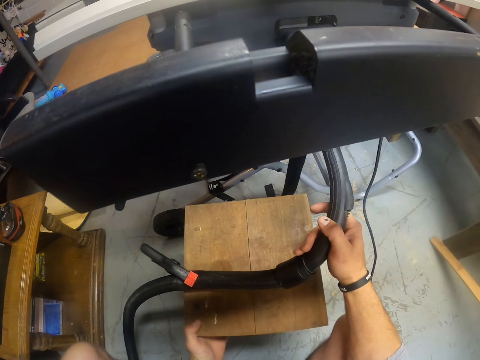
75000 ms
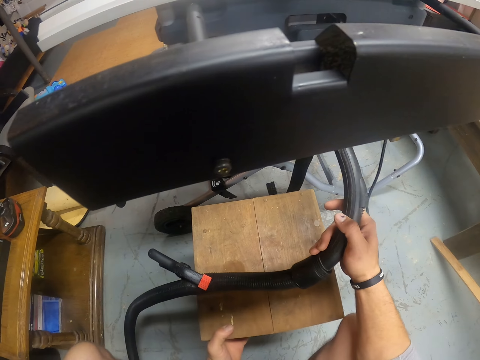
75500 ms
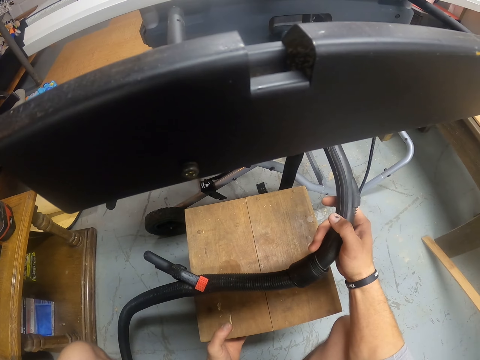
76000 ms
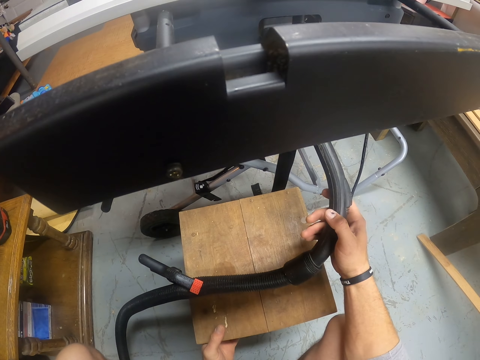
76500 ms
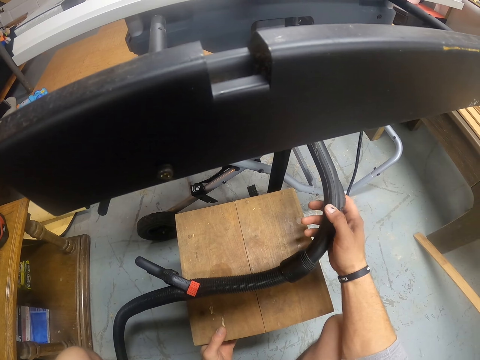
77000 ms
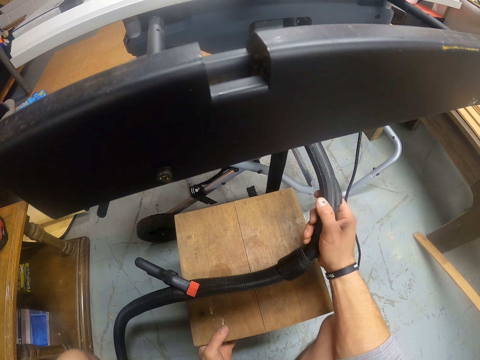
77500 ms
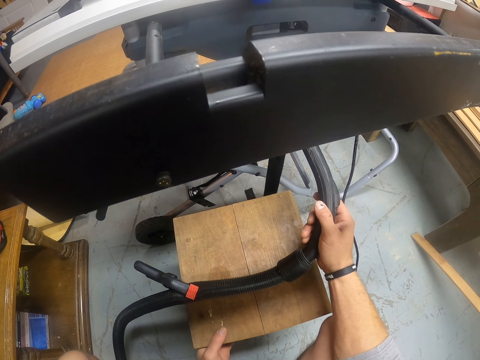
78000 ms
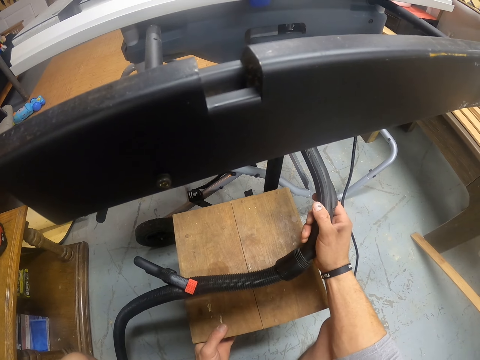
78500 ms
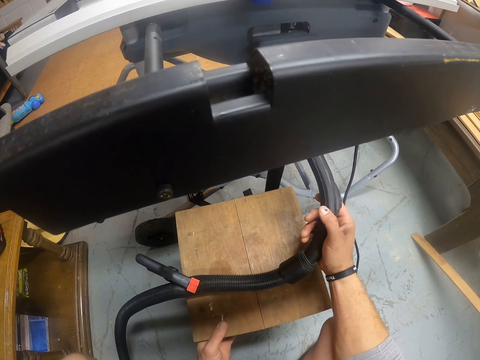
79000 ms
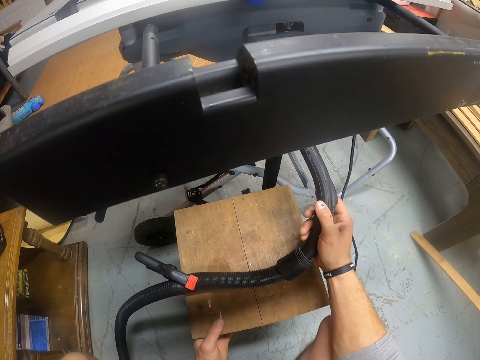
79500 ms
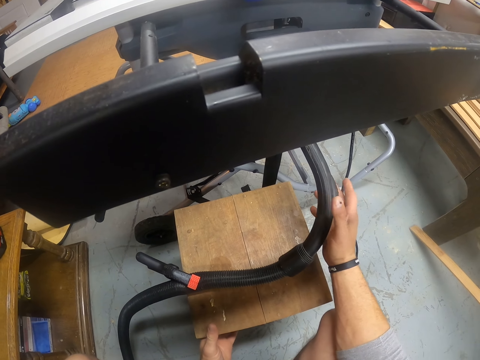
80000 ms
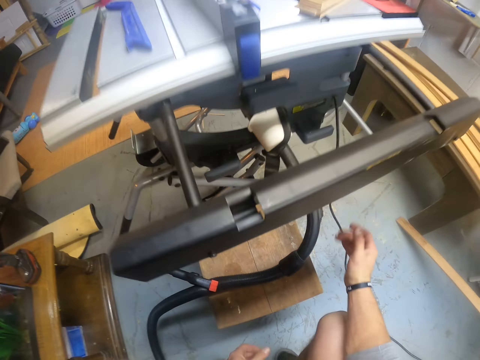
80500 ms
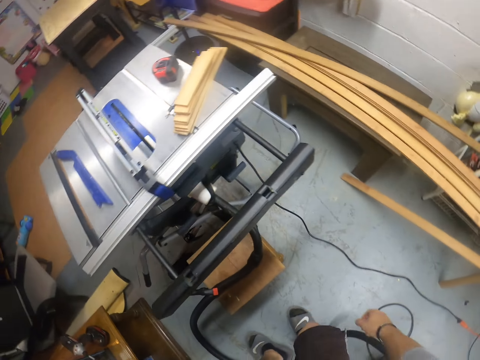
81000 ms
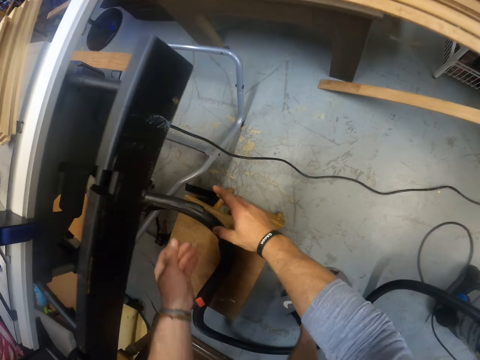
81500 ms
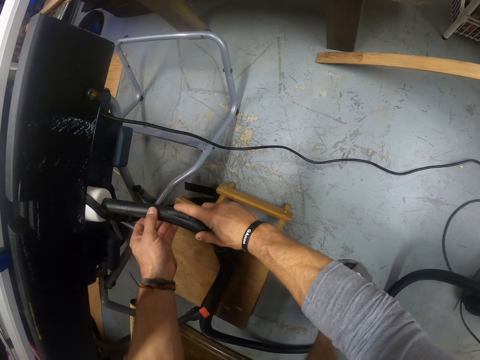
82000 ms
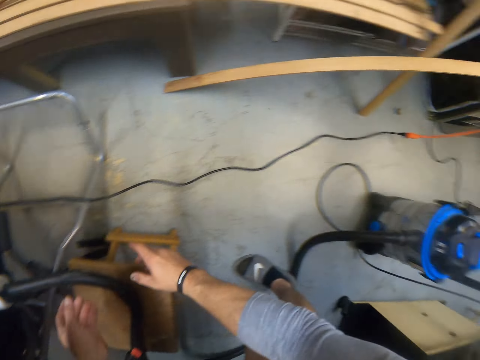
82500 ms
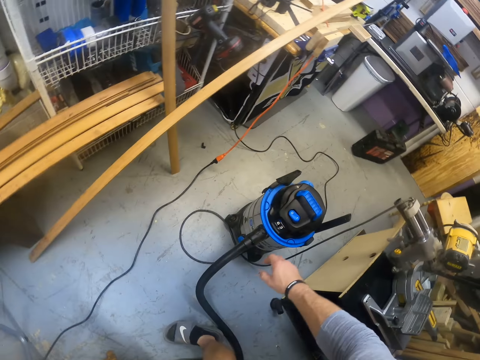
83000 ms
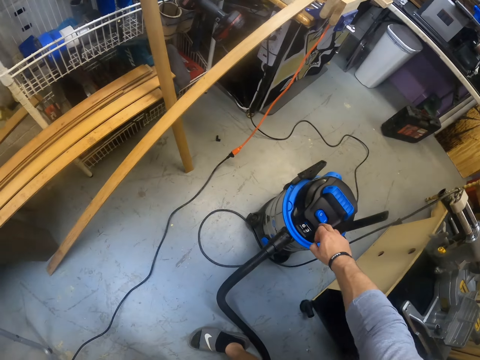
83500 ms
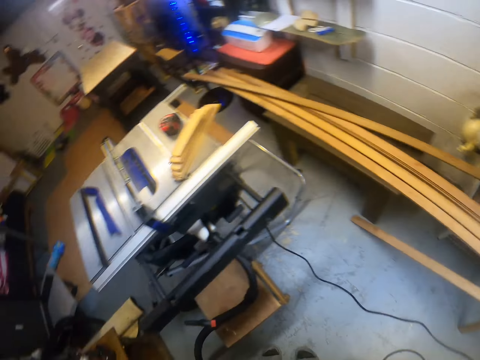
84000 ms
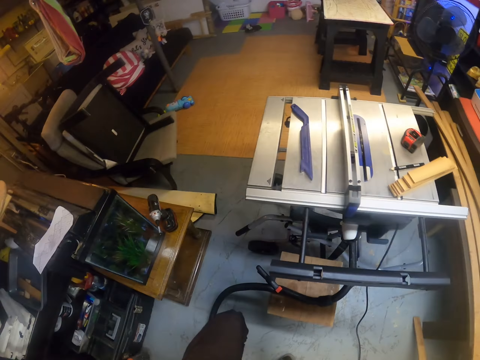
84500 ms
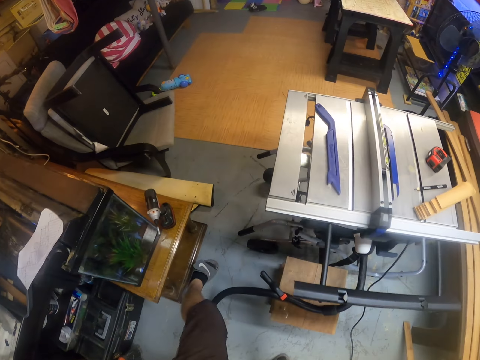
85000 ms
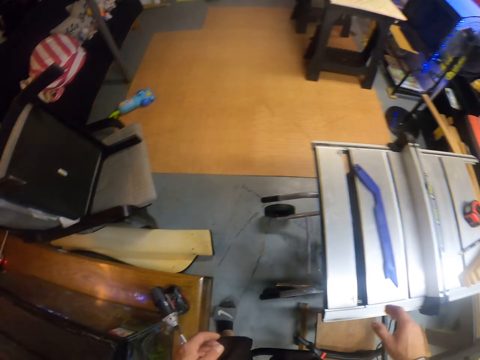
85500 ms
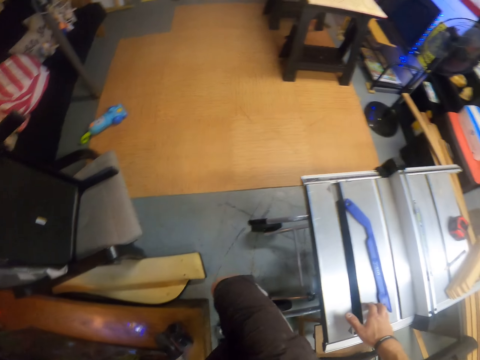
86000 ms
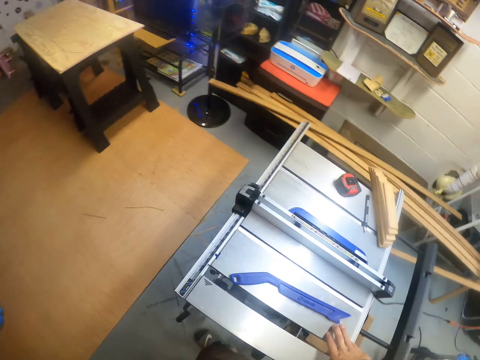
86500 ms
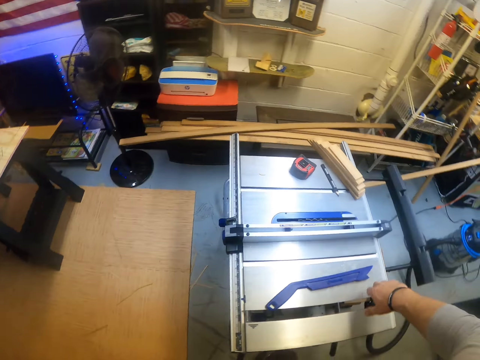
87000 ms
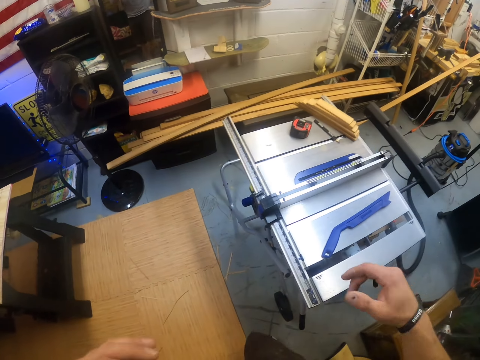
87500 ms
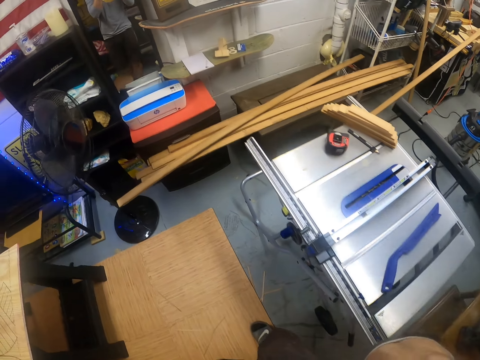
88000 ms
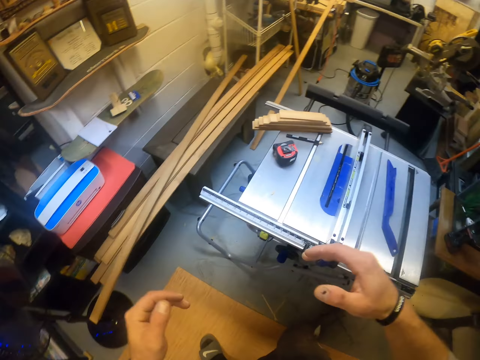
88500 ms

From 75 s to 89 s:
The camera wearer adjusts the stool and the hose with both hands. He puts on a vacuum cleaner with his right hand. He taps an electric tool. He walks around.

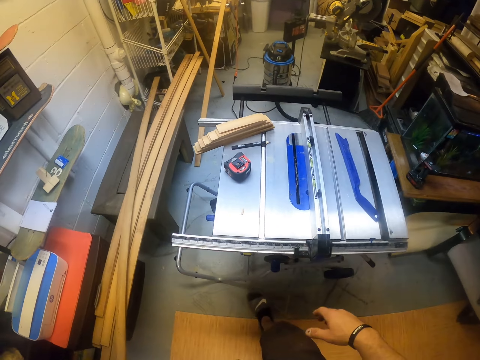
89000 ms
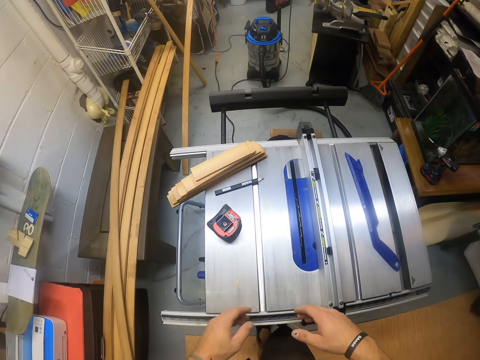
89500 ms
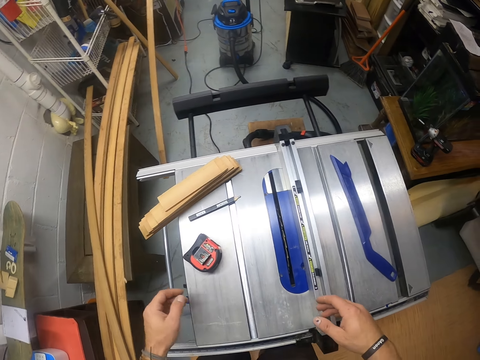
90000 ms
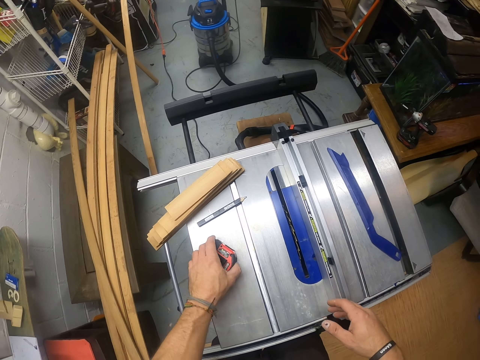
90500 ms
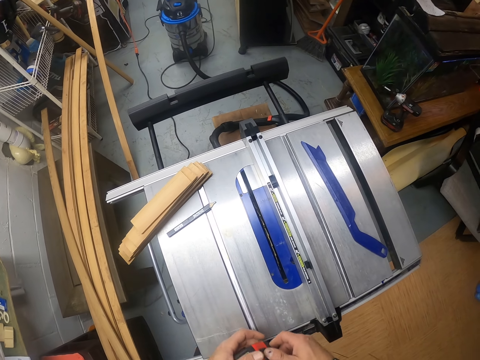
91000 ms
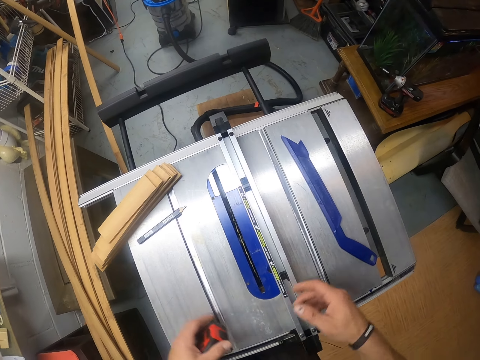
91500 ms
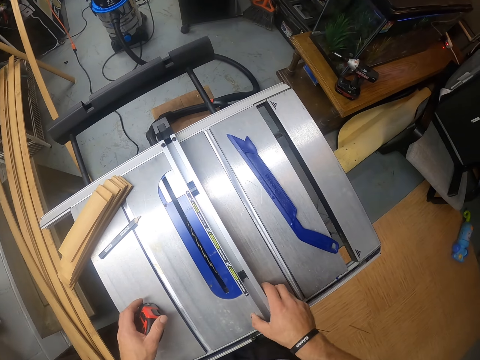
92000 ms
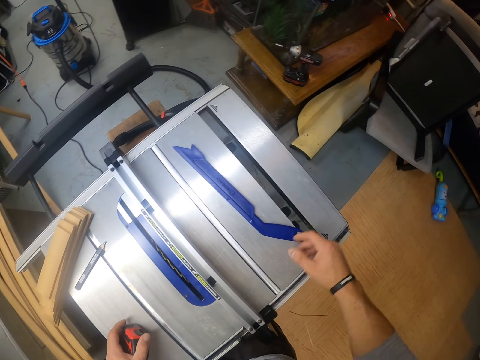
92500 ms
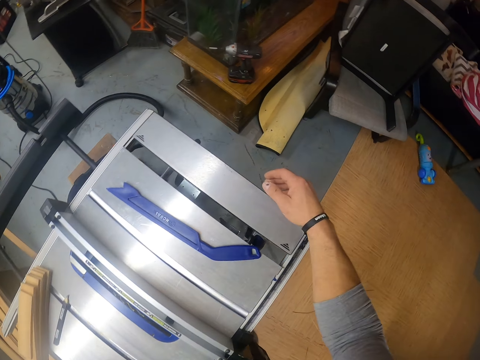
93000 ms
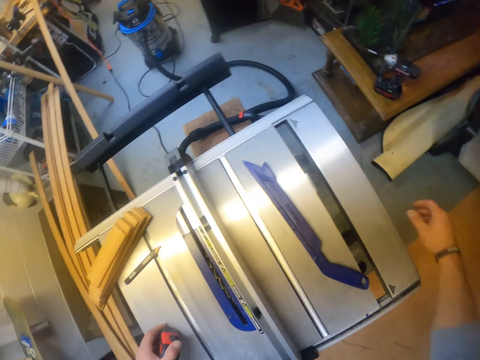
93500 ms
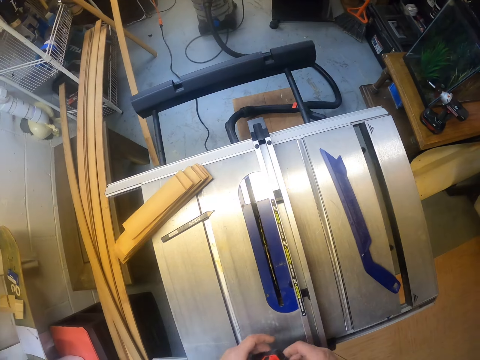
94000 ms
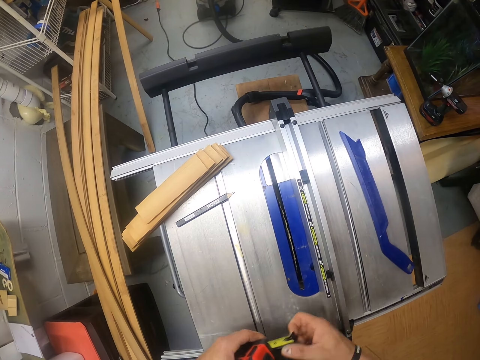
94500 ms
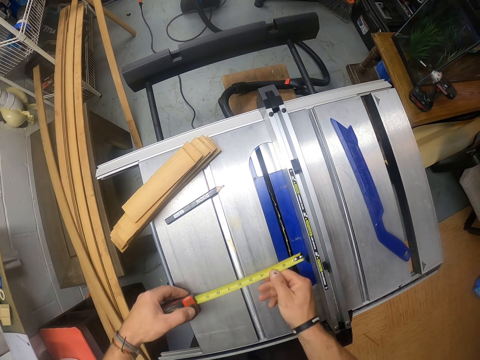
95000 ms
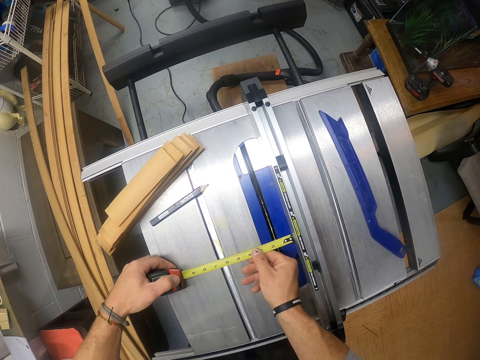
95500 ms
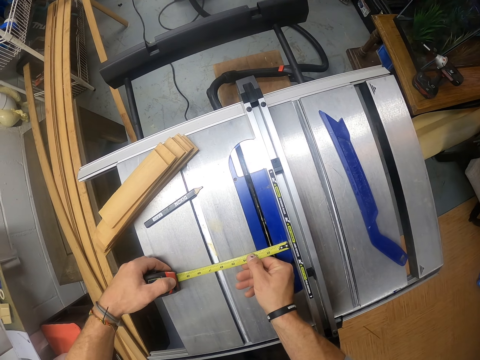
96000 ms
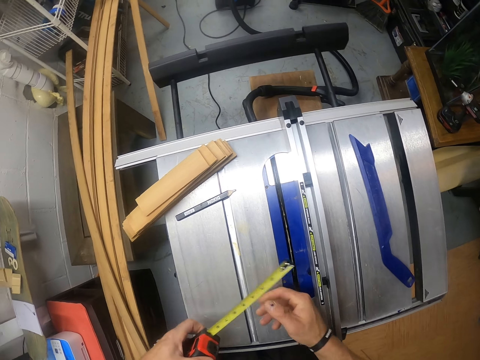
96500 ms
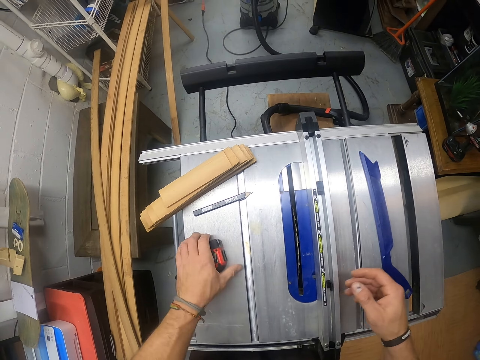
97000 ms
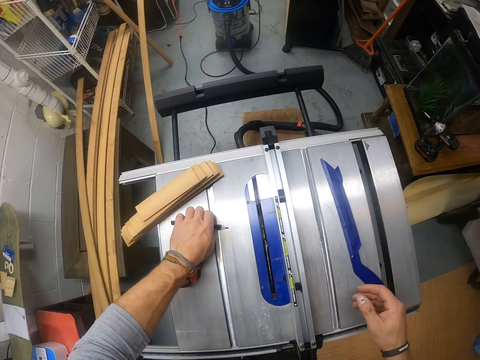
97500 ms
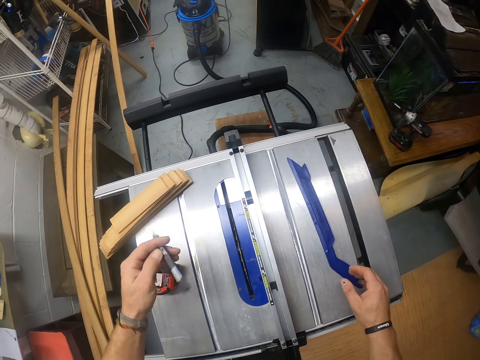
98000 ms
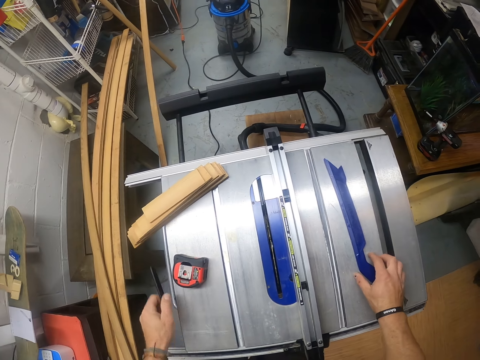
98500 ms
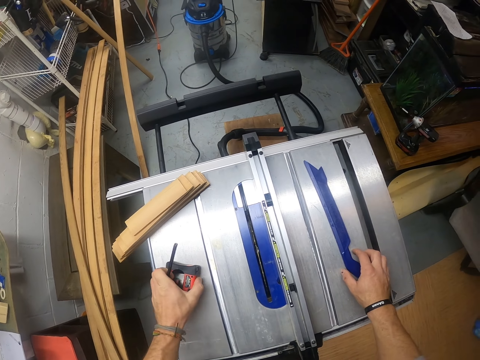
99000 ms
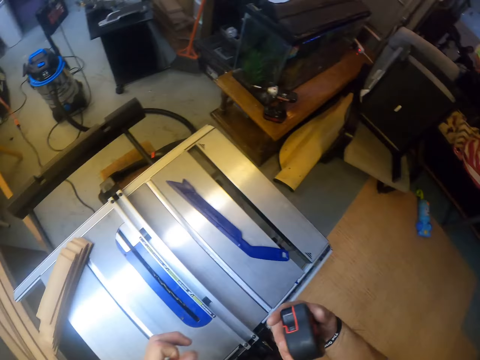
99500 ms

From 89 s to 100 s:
The camera wearer takes a measuring tape or tape measure from the top of the table saw with his left hand. He measures a part of the cutting machine with the tape in both hands. He unfolds the tape measure. He drops the tape on the table saw with his left hand. He takes a pencil from the table saw with his left hand. He takes the tape from the table saw with his left hand. He transfers the tape from his left hand to his right hand.

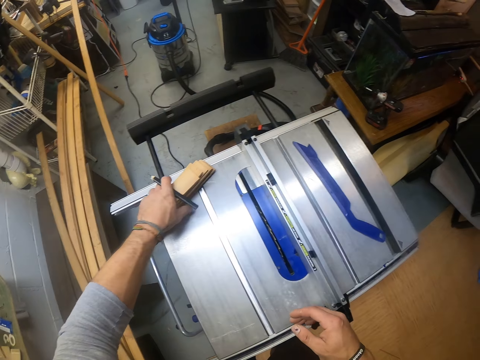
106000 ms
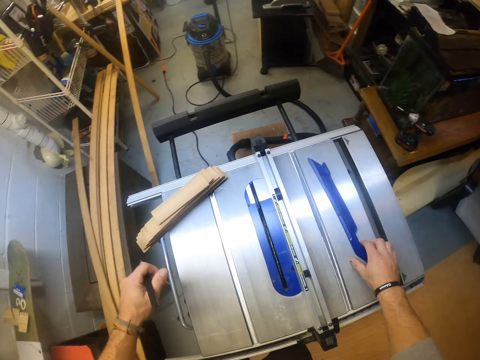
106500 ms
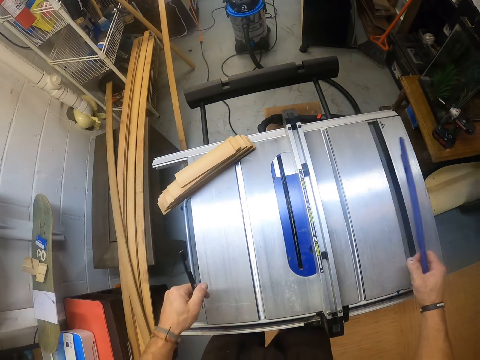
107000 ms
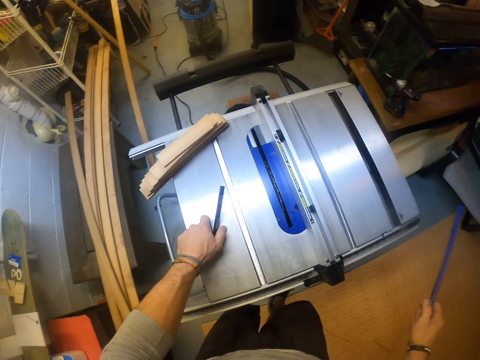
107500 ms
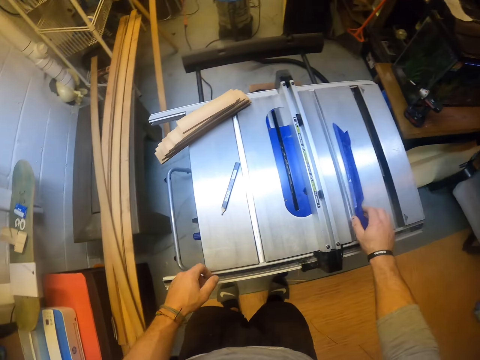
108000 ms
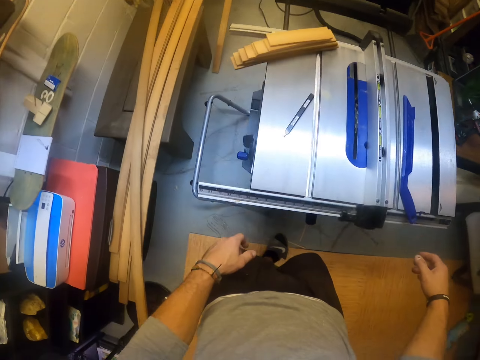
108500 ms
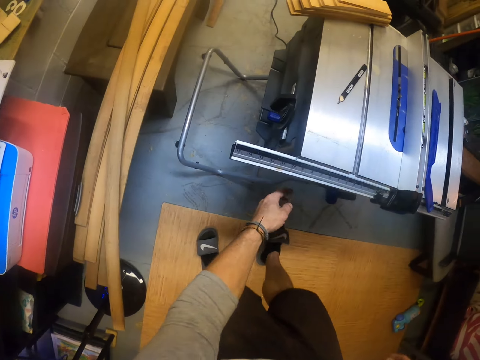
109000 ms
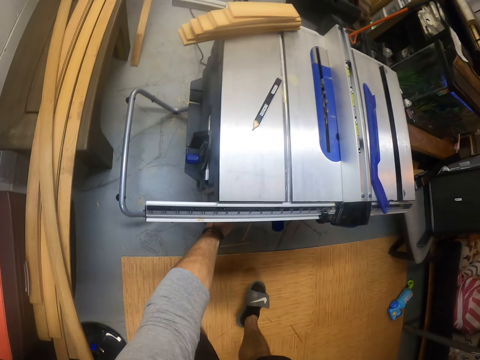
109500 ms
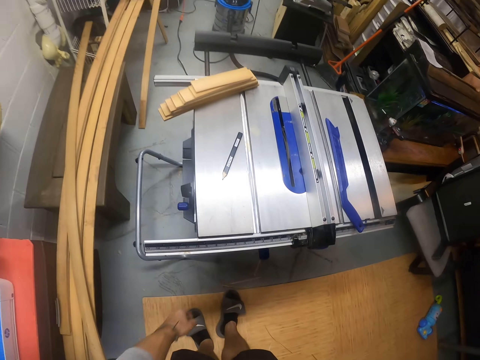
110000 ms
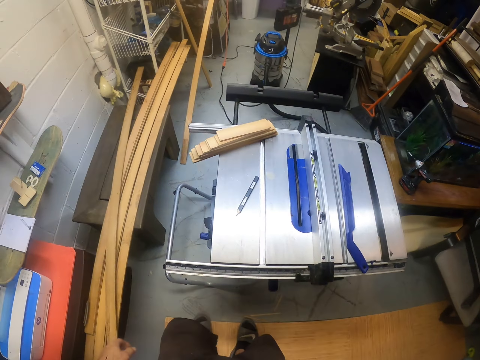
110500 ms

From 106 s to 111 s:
The camera wearer drops the set of planks on the table saw with his left hand. He takes a push stick from the top of the table saw with his right hand. He drops the pencil on the table saw with his left hand. He drops the table saw push stick on the table saw with his right hand.
